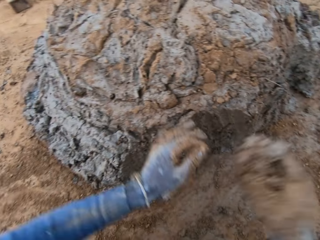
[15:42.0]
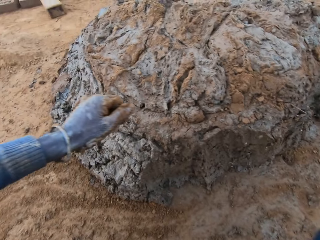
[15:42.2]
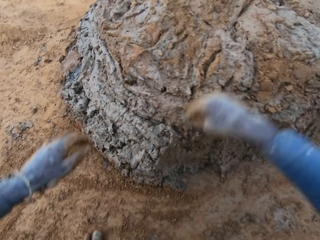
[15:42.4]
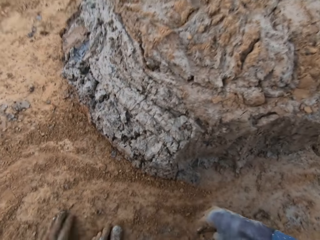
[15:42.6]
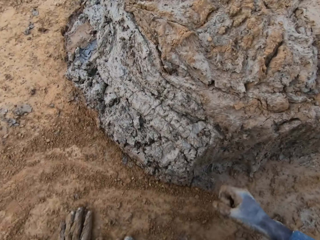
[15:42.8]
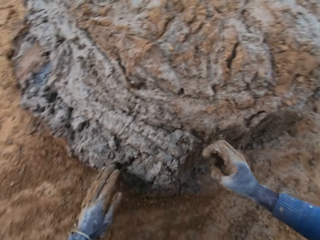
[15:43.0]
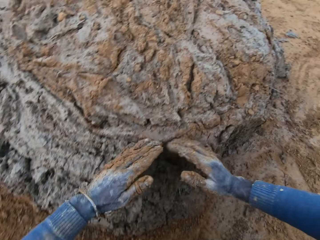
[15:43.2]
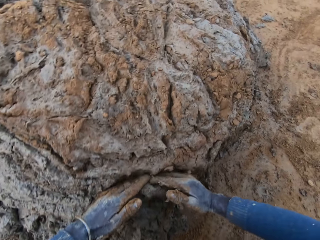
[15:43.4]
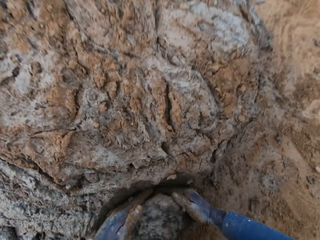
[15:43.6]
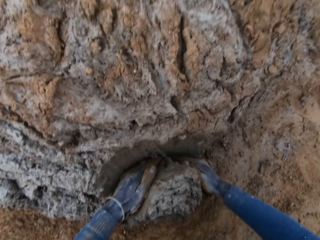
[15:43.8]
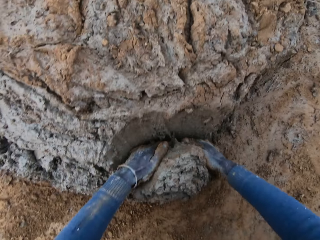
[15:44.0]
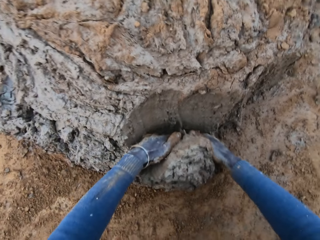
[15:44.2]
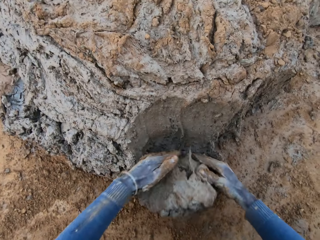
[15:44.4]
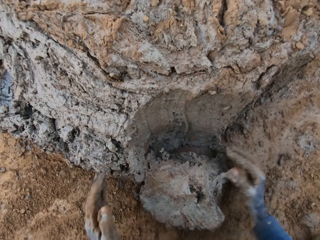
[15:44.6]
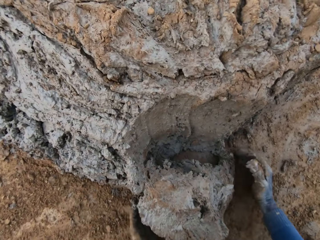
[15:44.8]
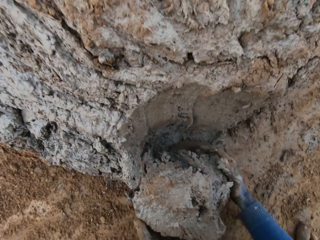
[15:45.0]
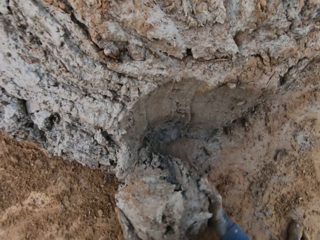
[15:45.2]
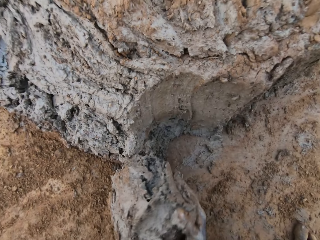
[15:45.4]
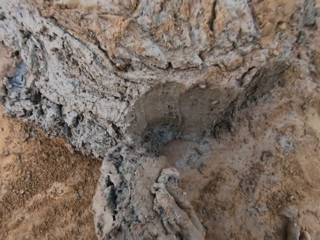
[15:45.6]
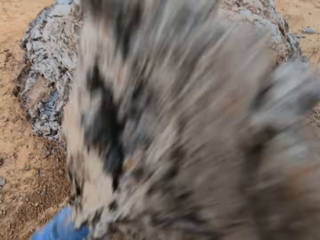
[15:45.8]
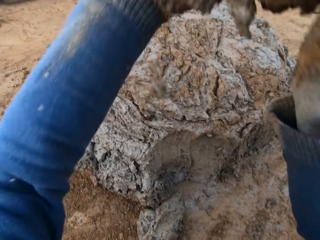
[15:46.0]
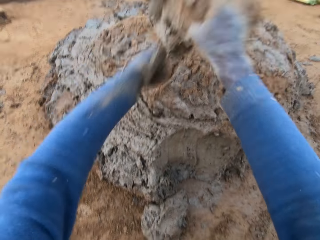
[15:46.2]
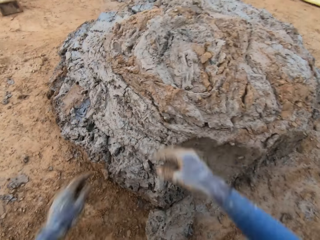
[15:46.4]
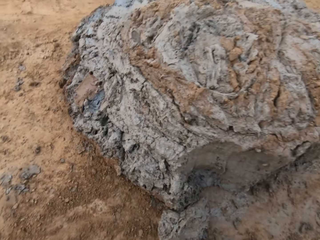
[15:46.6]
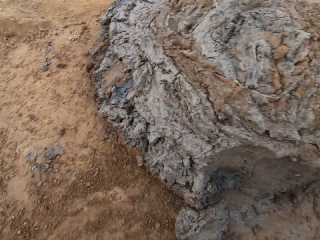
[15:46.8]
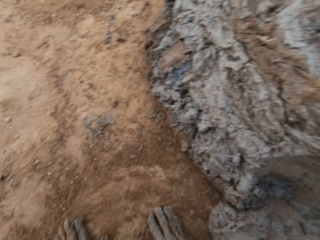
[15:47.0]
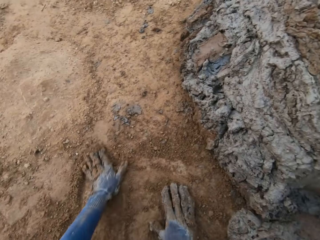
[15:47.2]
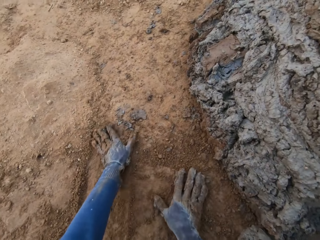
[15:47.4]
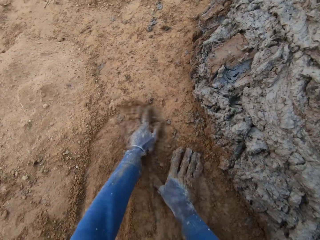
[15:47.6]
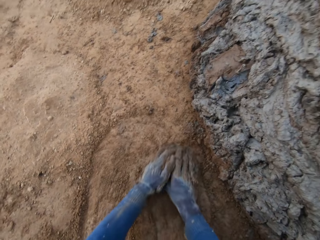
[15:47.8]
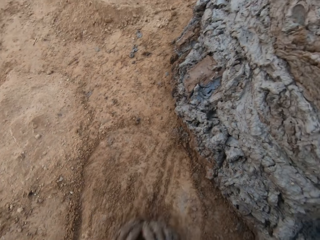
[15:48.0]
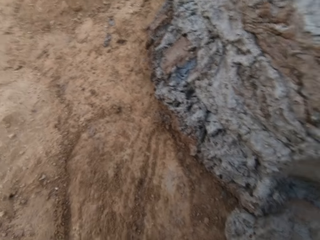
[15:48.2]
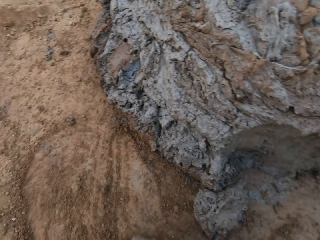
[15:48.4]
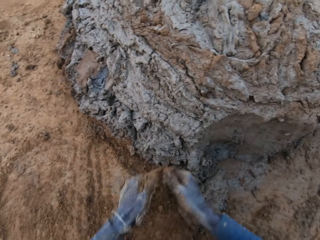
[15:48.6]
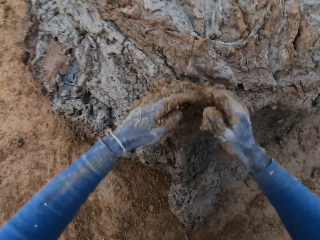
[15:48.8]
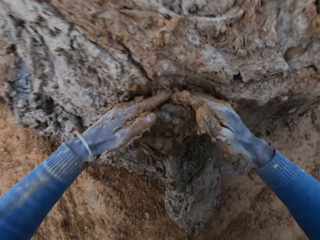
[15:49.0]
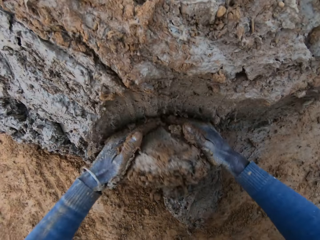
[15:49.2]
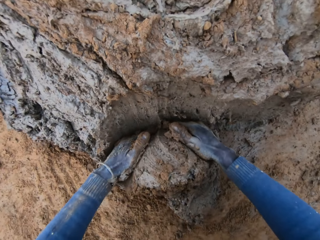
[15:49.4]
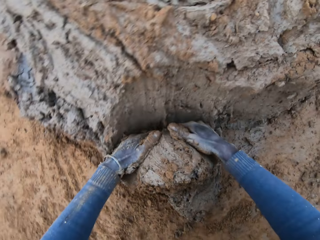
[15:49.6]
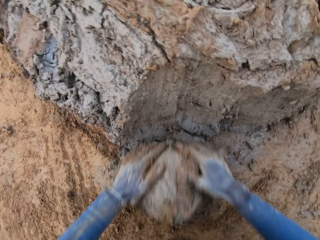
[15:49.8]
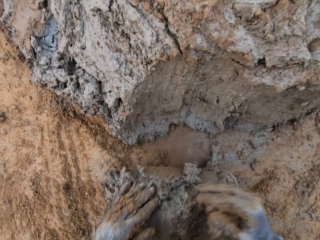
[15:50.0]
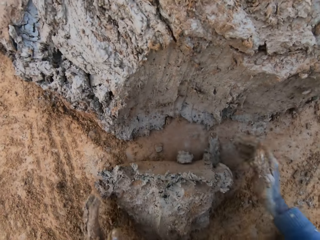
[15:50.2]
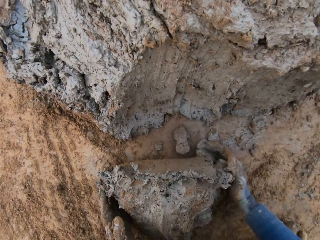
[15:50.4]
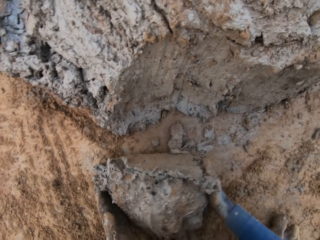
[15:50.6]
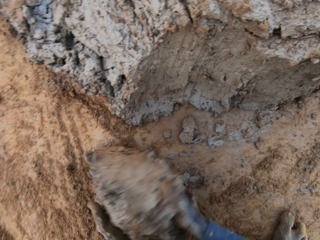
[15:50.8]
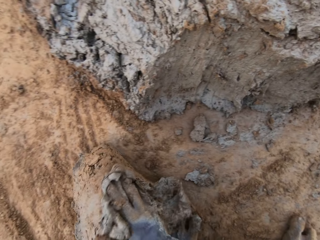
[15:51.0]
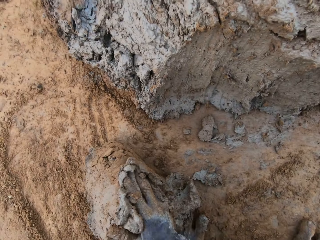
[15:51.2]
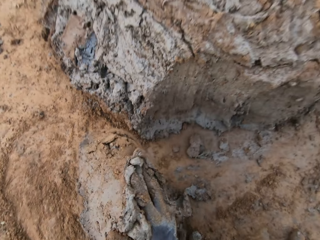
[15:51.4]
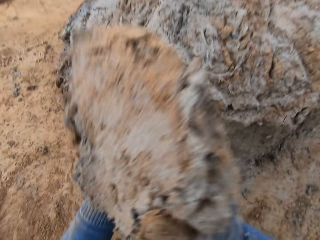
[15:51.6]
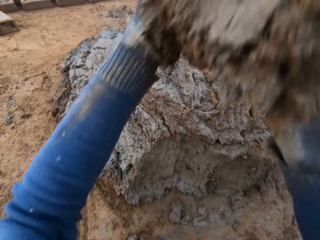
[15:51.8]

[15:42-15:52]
The camera wearer drops the concrete in his hands on the heap of concrete. He cuts a portion of the concrete from the heap of concrete with his hands. He drops the concrete in his hands on the heap of concrete. He rubs his hands on the ground. He cuts a portion of the concrete from the heap of concrete with his hands.

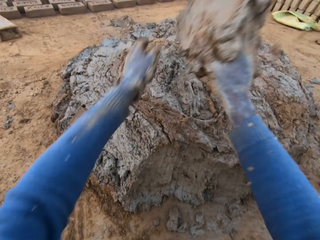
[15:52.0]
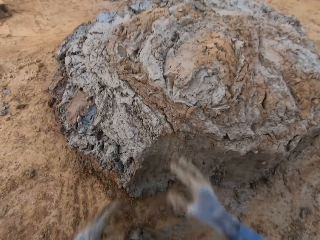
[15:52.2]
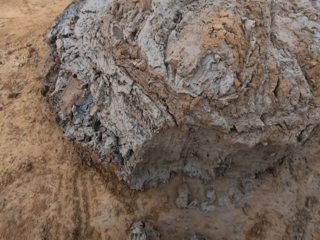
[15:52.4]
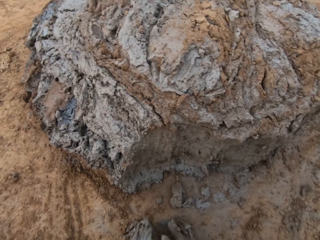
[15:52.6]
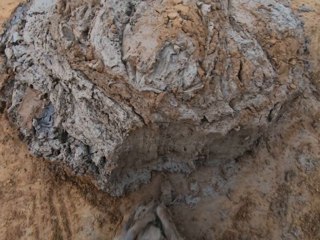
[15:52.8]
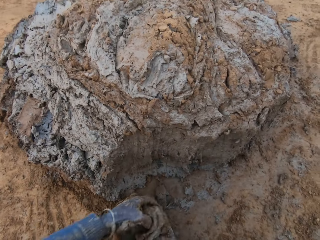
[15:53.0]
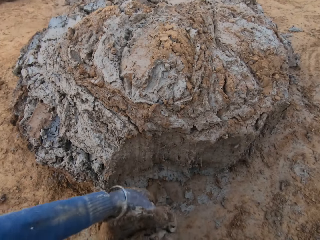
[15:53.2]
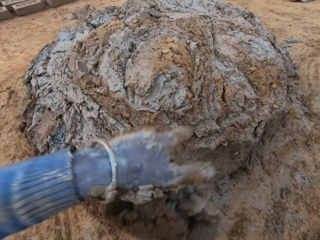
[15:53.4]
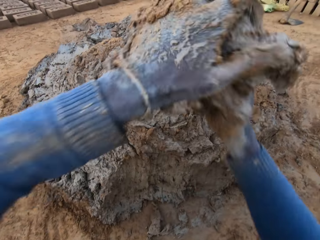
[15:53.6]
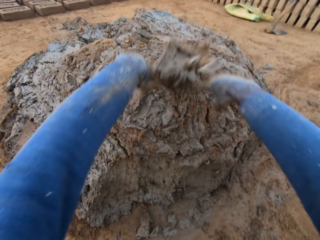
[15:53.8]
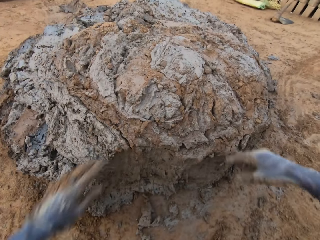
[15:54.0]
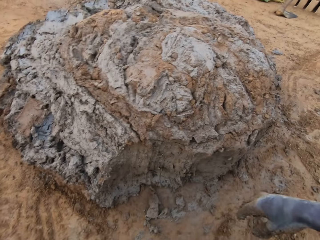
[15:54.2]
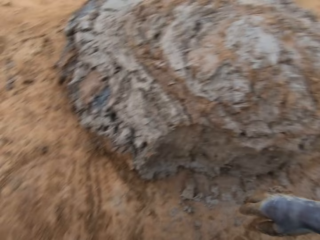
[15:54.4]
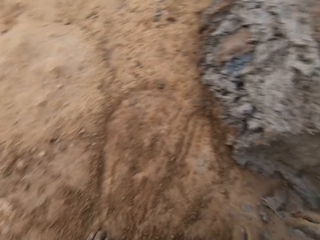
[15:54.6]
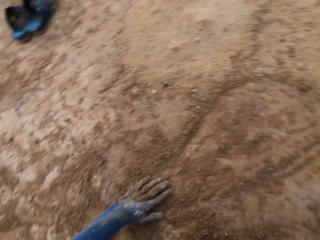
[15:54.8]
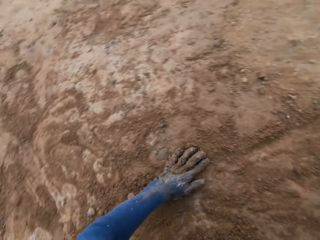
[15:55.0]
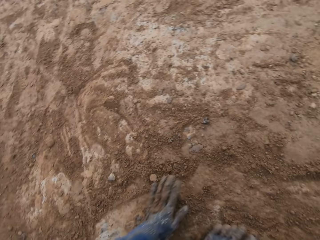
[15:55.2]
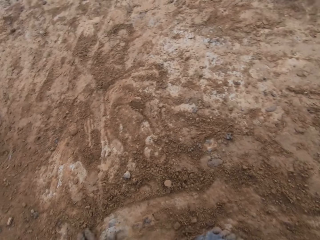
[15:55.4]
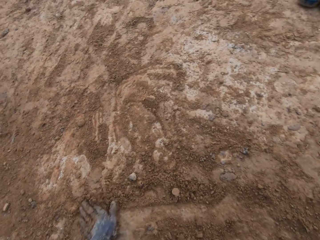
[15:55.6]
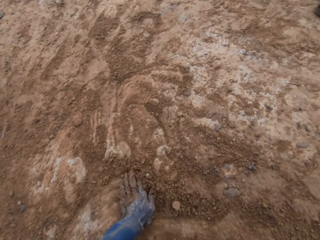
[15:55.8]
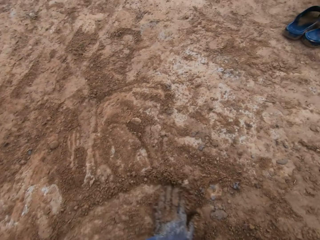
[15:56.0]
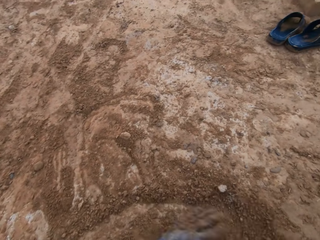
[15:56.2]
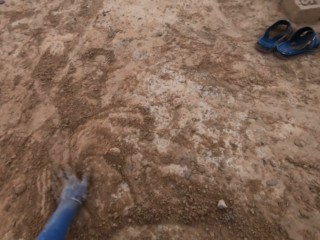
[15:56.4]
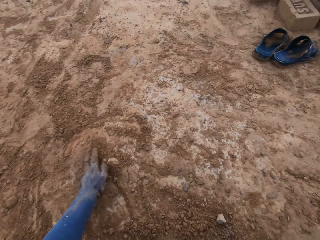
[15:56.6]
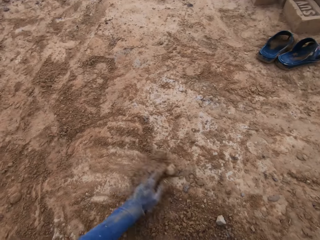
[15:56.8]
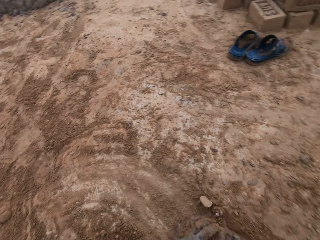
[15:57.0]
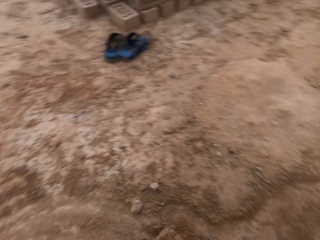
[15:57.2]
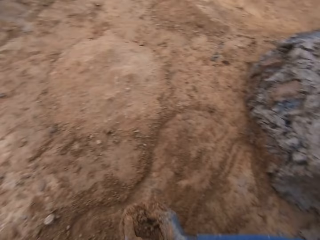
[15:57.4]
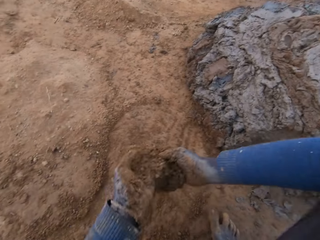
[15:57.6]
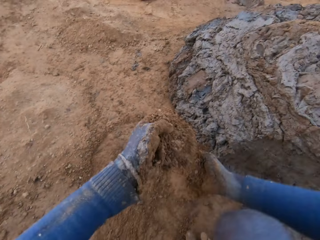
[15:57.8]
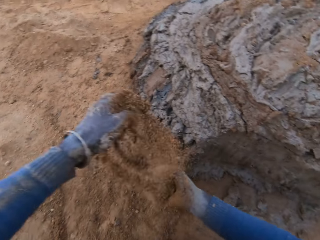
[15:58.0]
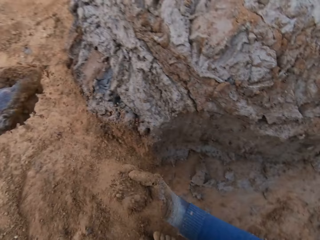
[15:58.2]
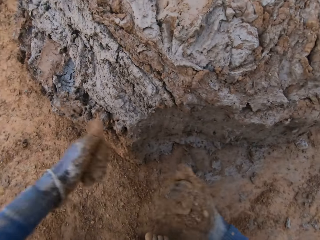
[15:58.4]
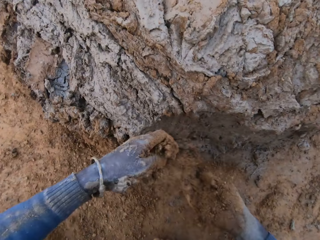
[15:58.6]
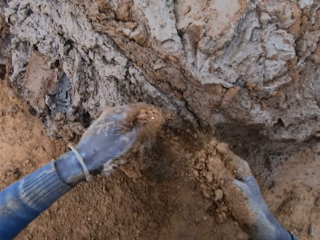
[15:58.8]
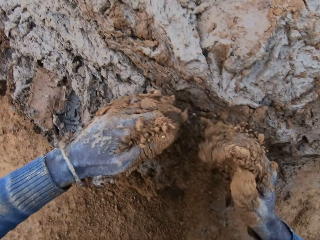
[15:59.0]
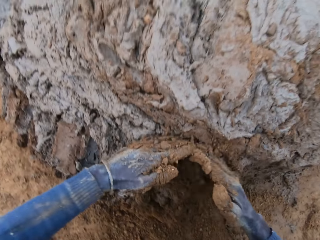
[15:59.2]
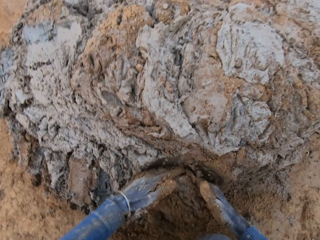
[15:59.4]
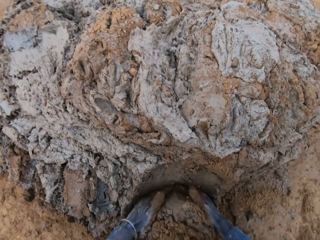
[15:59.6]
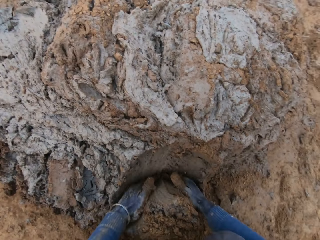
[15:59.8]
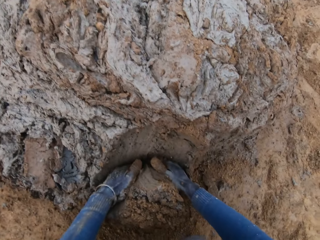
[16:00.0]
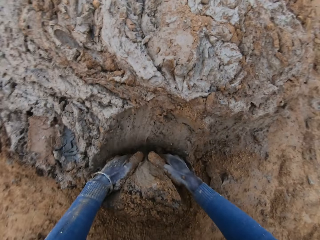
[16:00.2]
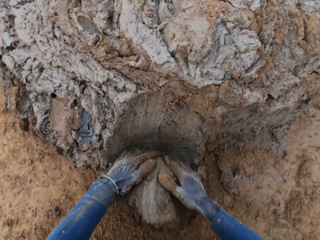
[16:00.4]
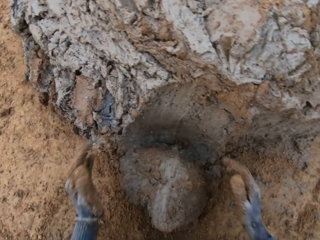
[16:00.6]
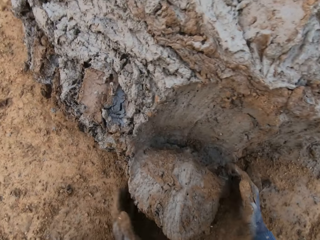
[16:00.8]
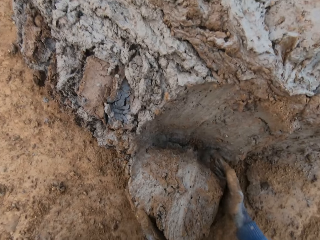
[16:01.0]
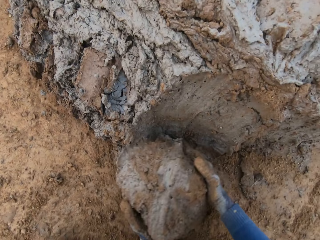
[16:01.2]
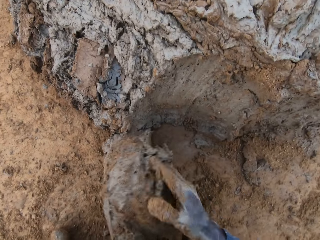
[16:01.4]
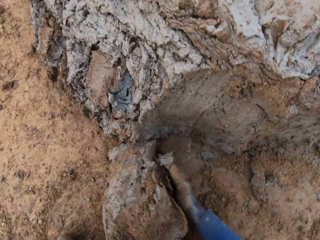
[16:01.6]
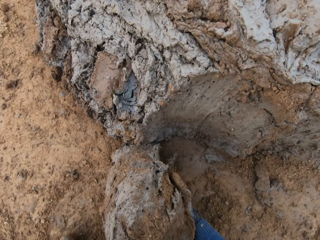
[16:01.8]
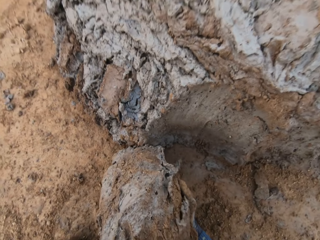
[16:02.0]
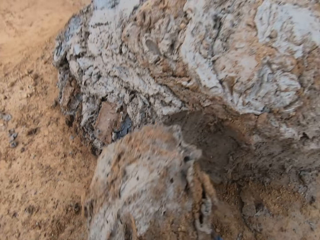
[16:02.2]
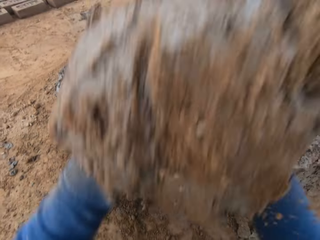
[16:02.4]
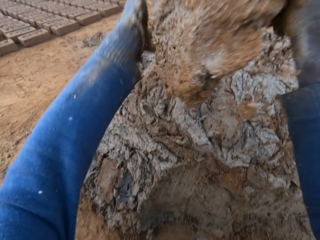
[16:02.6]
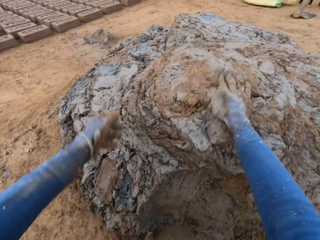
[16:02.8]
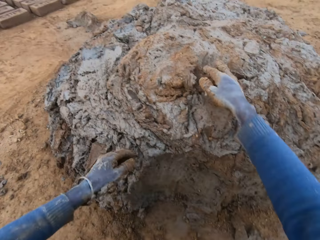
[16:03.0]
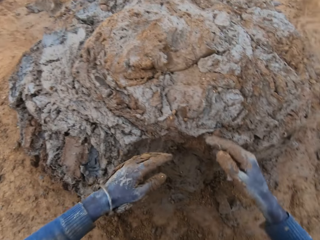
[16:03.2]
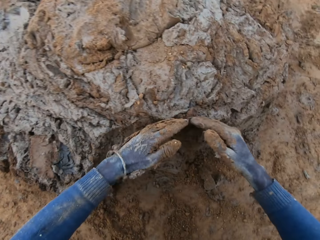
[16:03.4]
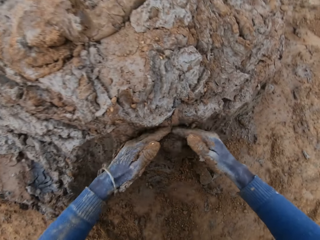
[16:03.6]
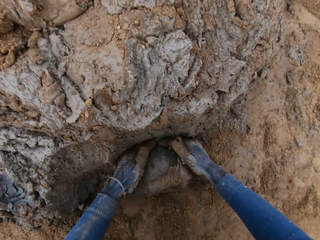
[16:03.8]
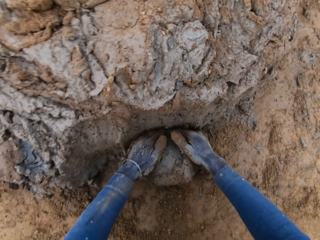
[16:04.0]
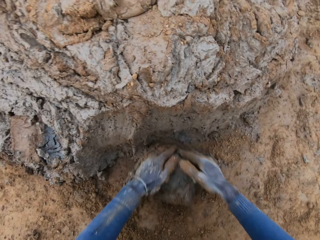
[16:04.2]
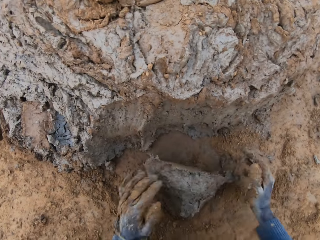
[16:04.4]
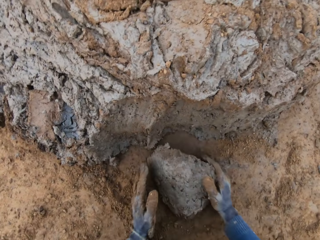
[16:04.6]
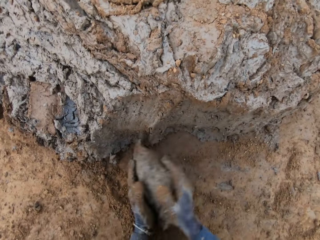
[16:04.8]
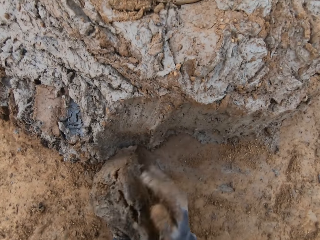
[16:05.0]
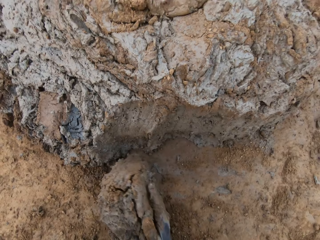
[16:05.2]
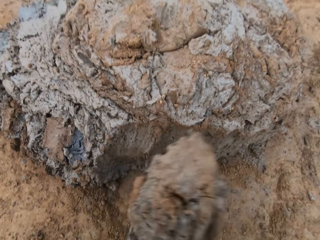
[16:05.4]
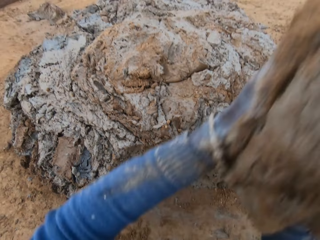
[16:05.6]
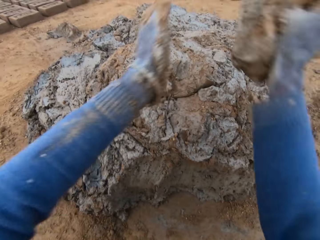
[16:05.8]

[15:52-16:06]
The camera wearer drops the concrete or clay in his hands on the heap of concrete. He takes the clay from the ground. He throws the clay on the other clay. He rubs his hand on the soil. He packs sand from the ground with his hands. He cuts a portion of the concrete from the heap of concrete with his hands. He drops the concrete in his hands on the heap of concrete. He cuts a portion of the concrete from the heap of concrete with his hands.
